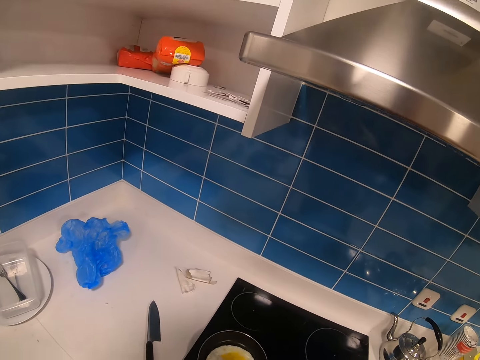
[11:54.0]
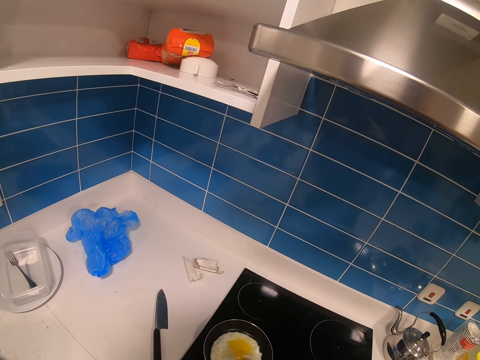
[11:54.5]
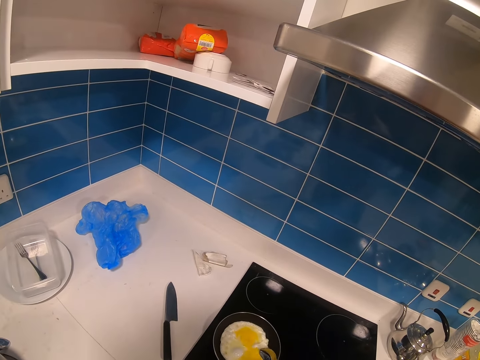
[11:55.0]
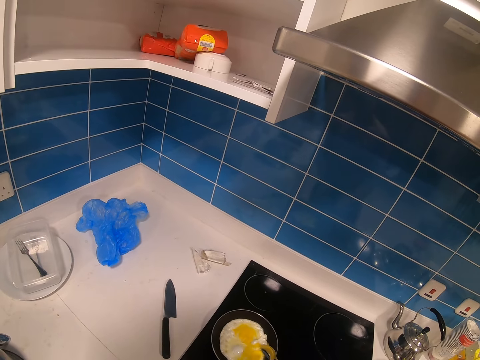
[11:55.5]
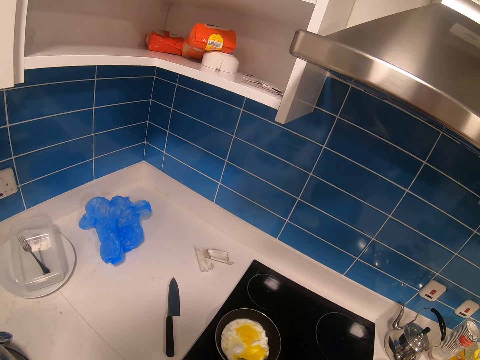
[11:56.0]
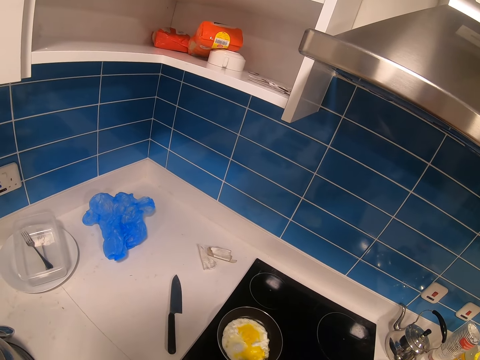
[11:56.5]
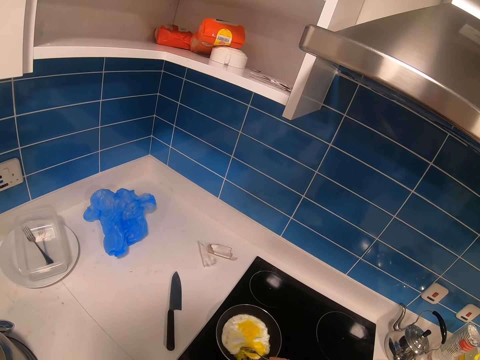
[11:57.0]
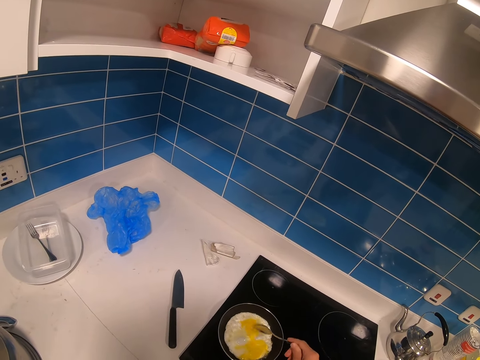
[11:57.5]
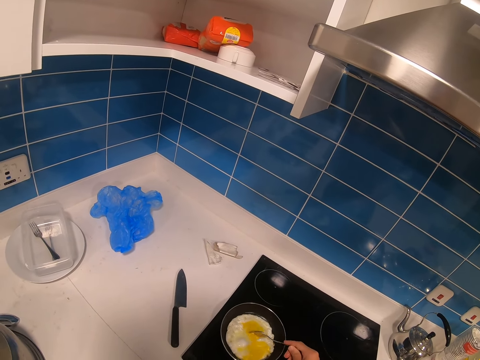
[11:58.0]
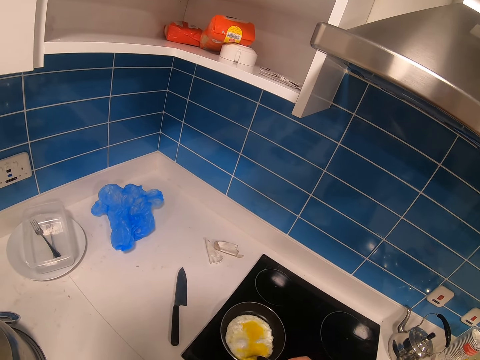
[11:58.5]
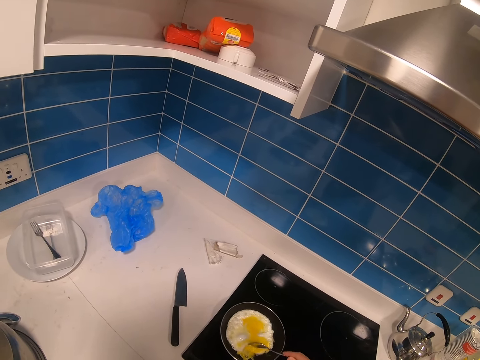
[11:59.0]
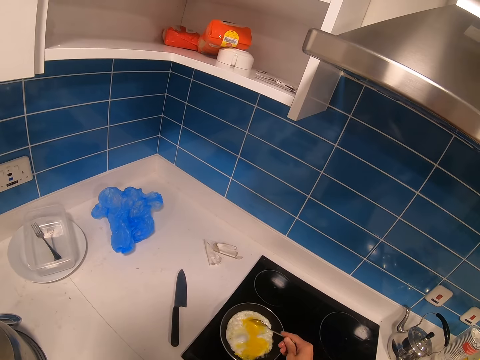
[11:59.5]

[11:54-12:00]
The camera wearer cooks the egg. They mix the egg with the spoon.

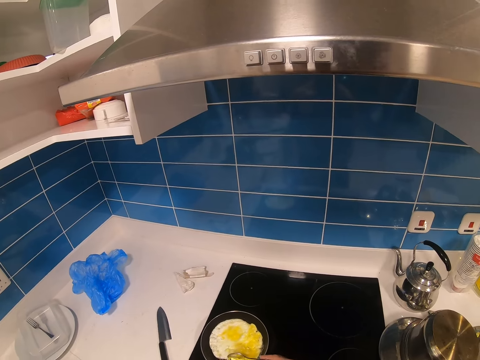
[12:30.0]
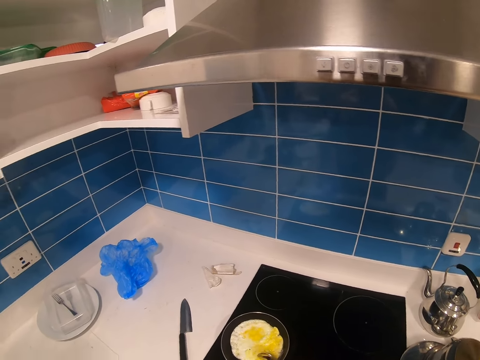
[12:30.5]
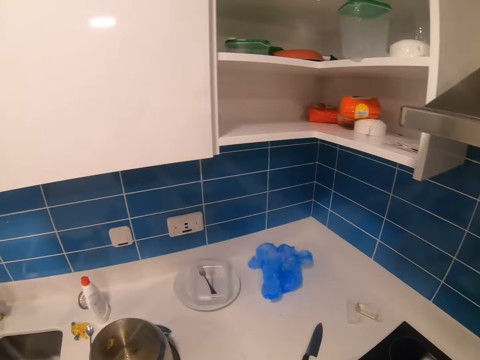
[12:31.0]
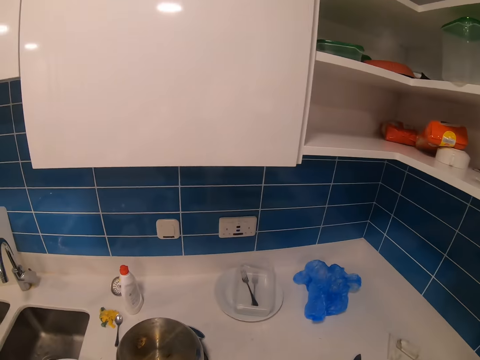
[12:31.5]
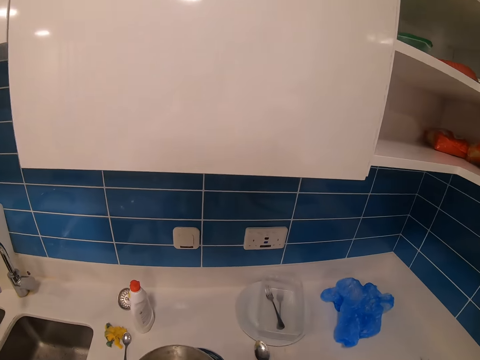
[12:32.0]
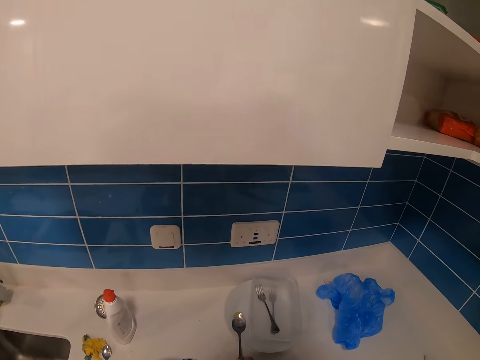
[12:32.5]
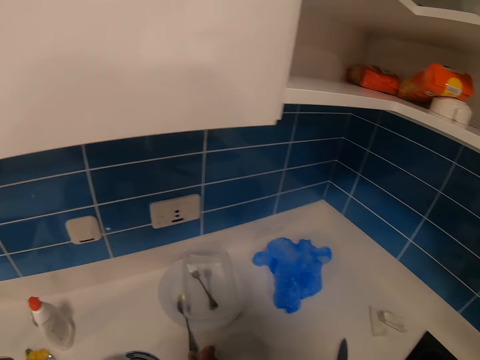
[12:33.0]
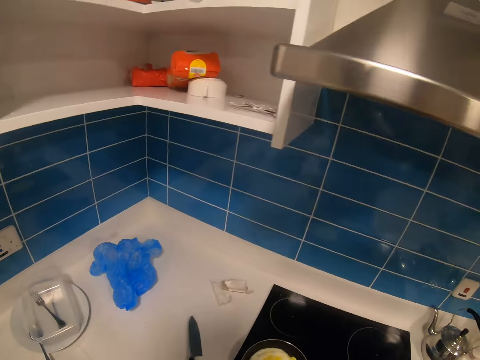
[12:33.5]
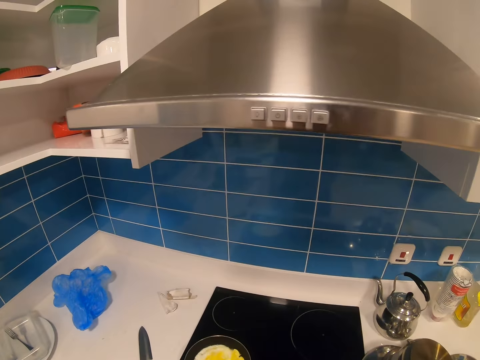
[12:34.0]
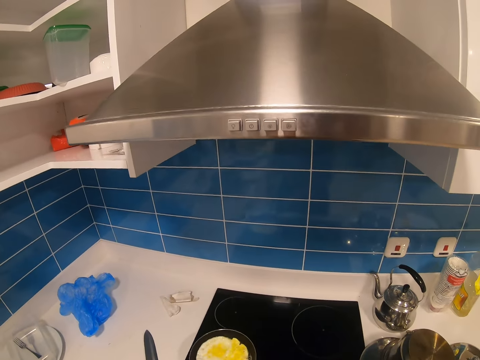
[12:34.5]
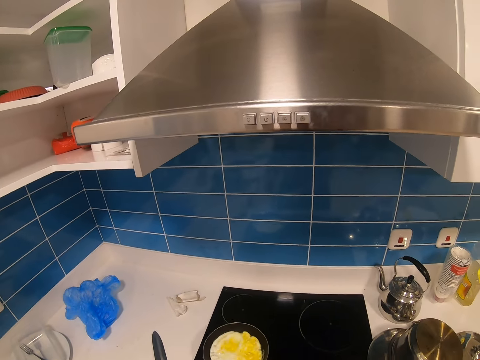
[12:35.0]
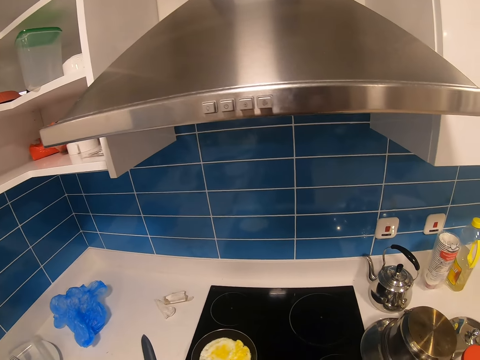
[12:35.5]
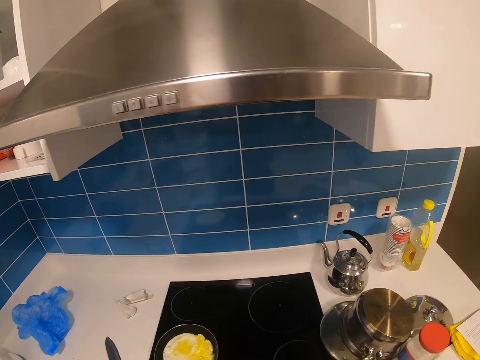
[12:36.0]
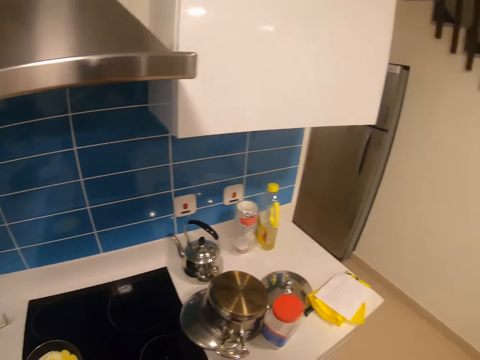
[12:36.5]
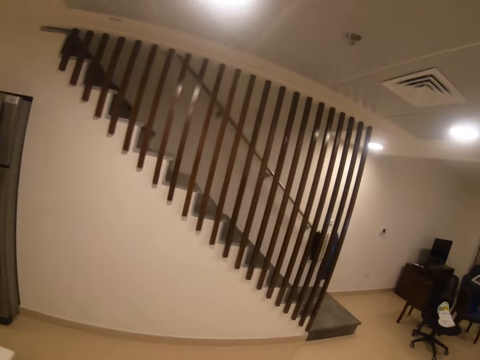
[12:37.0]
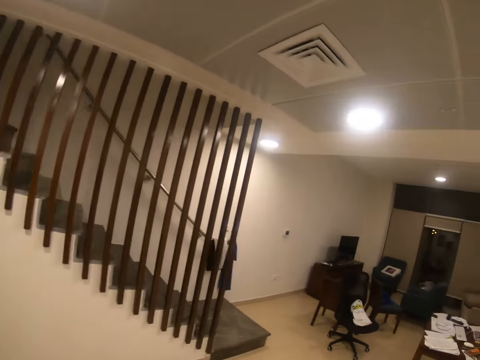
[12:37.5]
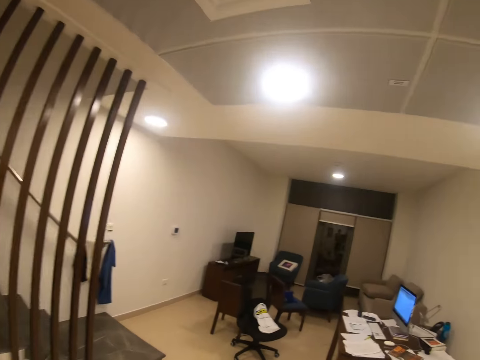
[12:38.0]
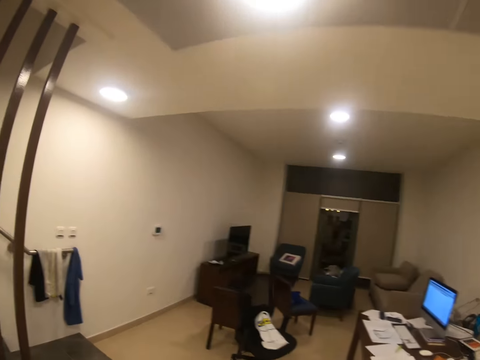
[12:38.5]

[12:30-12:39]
The camera wearer looks at the plate. They move around. They put the spoon on the plate. They move around. They hold the pan. They pick the pan. They shake the pan. They put the pan on the cooker. They walk in the room.

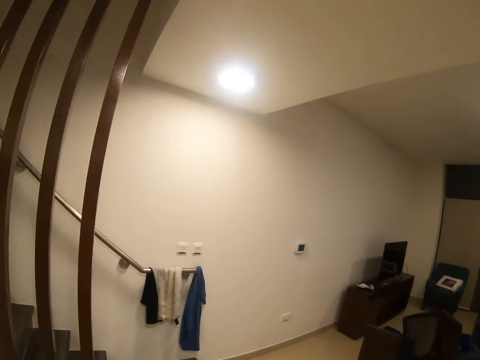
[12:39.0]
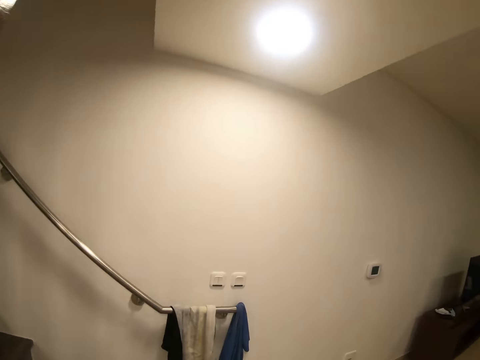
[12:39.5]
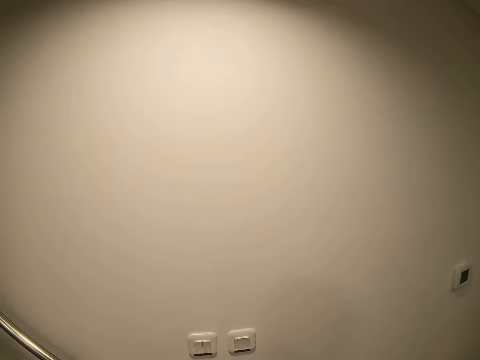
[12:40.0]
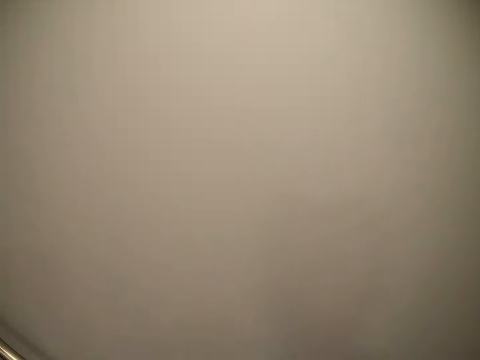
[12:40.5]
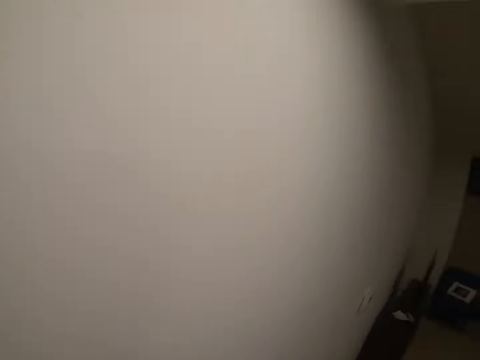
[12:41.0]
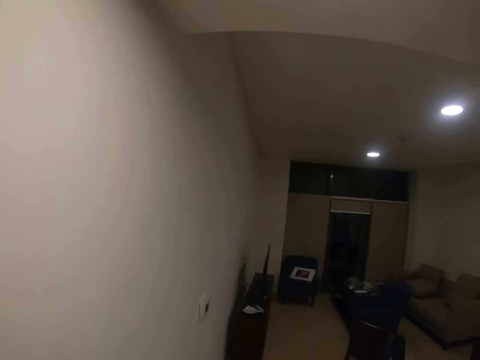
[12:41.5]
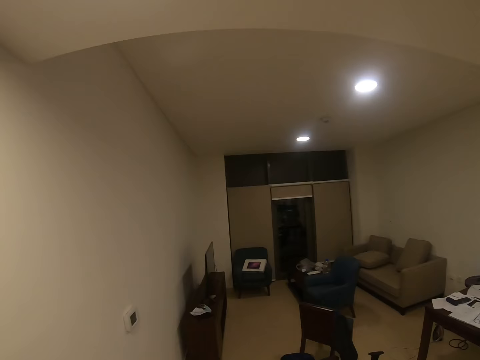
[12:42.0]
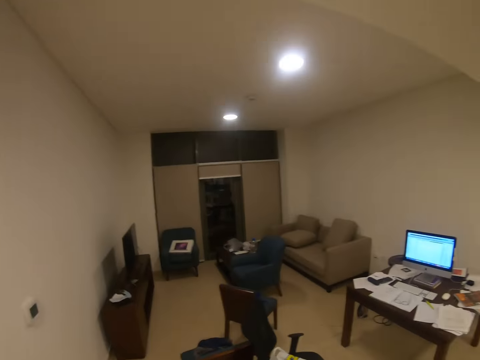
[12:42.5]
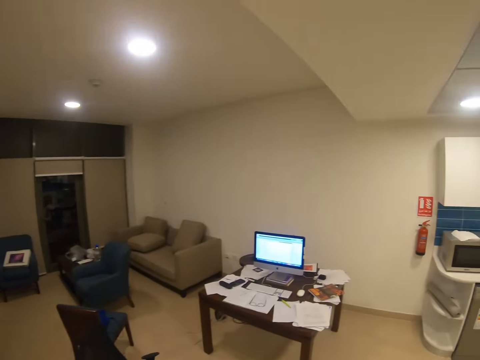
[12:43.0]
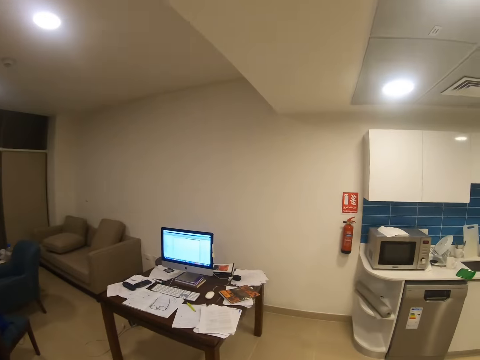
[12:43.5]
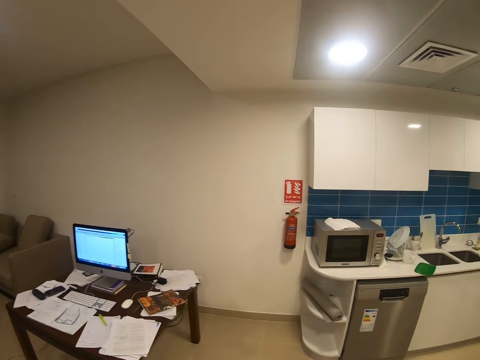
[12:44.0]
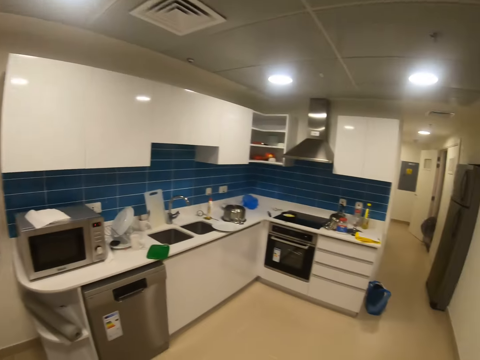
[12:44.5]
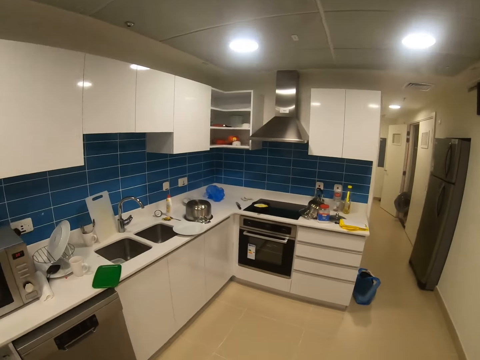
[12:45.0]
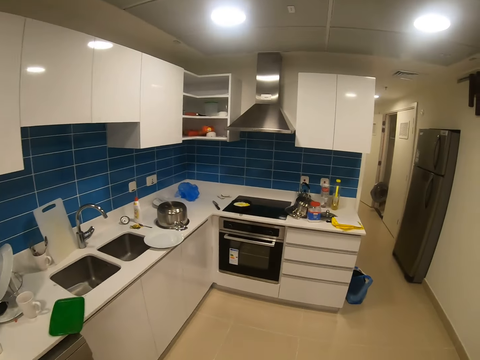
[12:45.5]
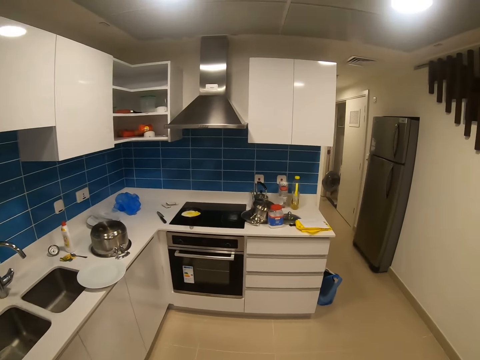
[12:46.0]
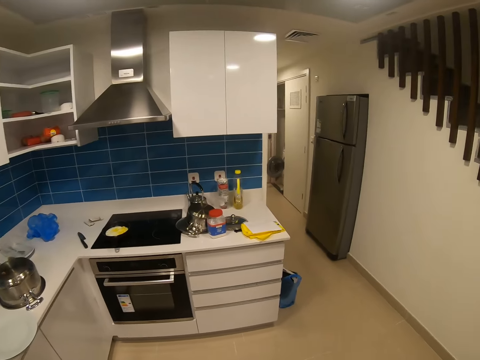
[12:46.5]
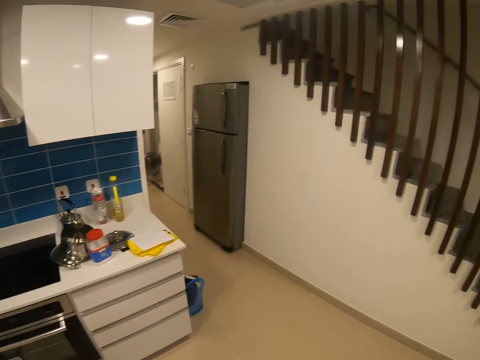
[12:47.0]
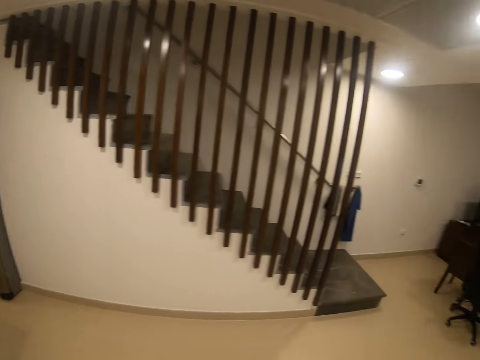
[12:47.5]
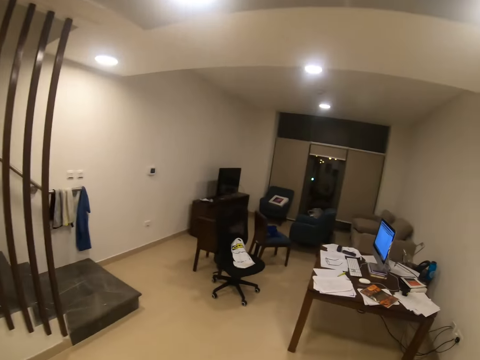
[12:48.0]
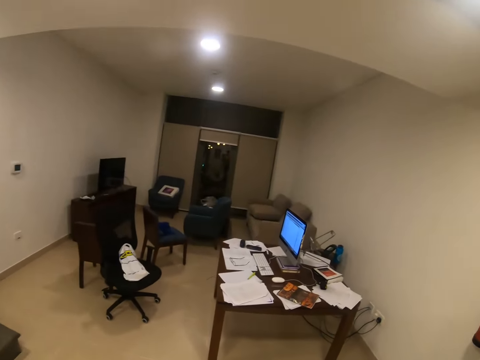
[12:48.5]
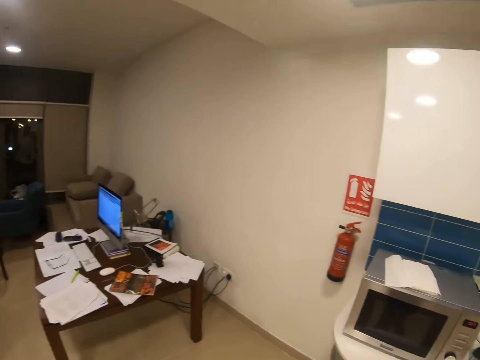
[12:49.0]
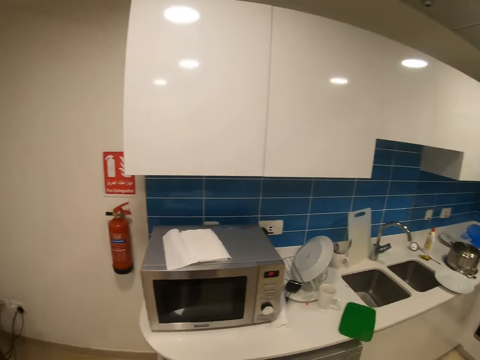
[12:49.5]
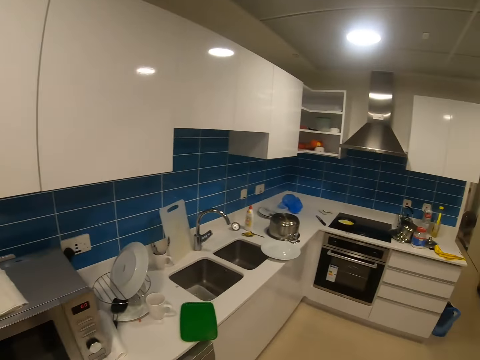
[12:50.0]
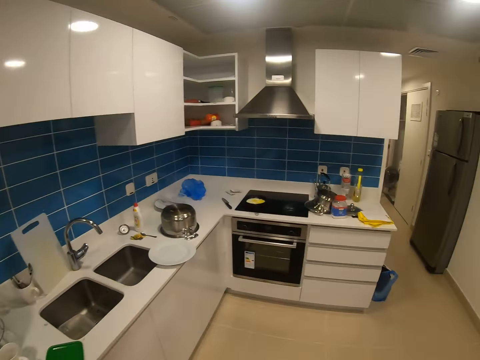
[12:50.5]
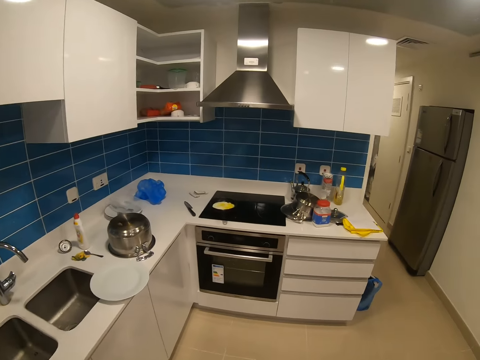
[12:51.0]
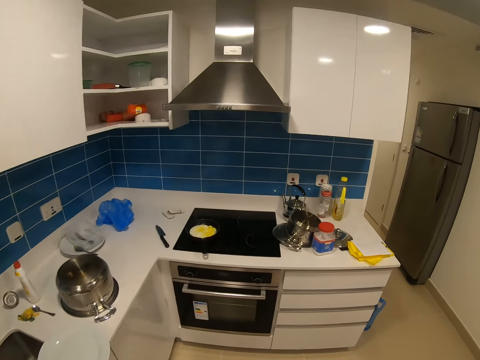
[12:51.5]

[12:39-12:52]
The camera wearer looks at the wall. They look around the house. They walk toward the cooker.
